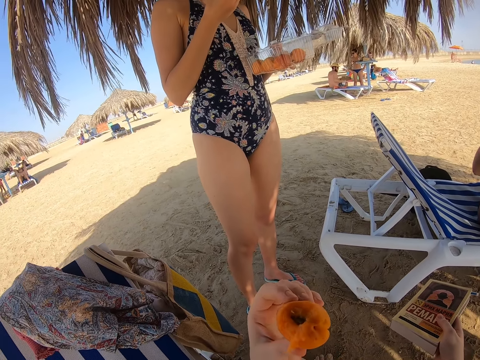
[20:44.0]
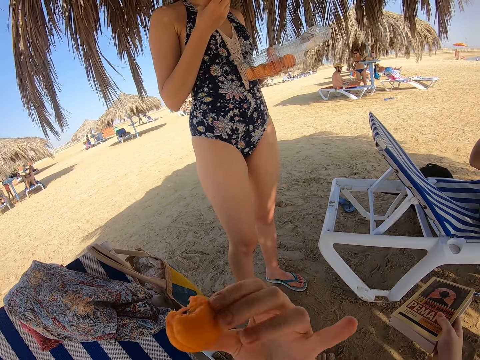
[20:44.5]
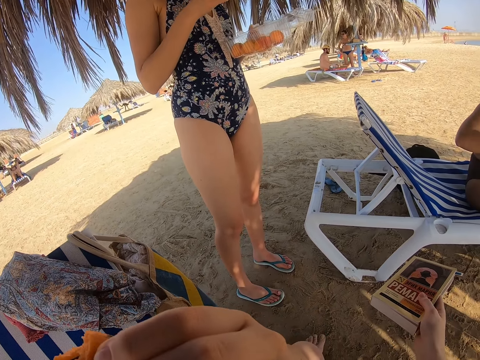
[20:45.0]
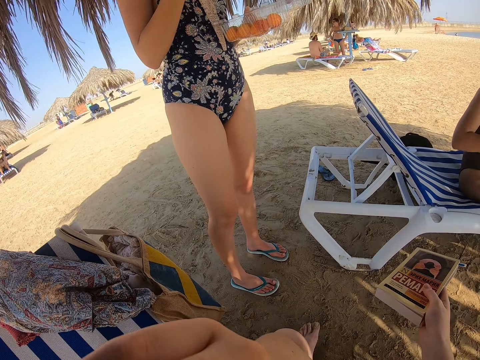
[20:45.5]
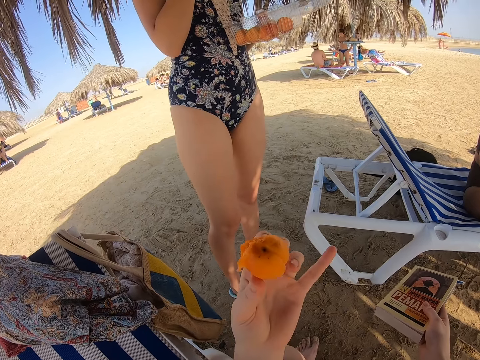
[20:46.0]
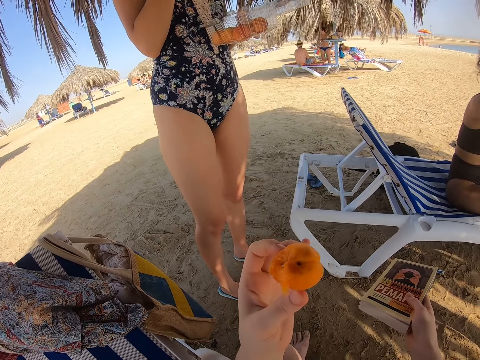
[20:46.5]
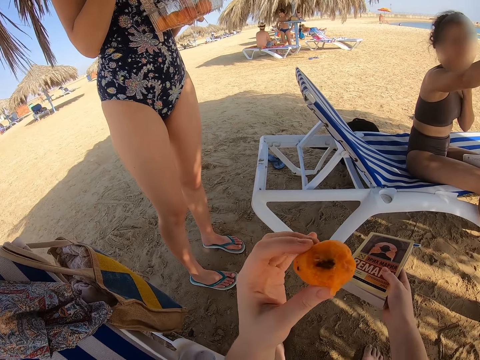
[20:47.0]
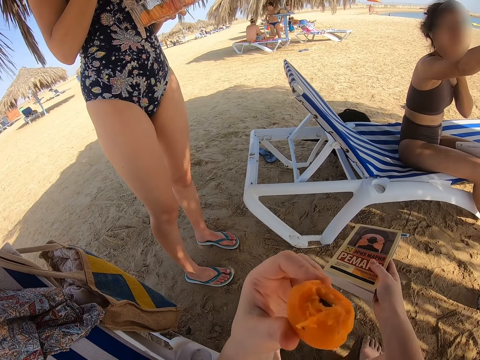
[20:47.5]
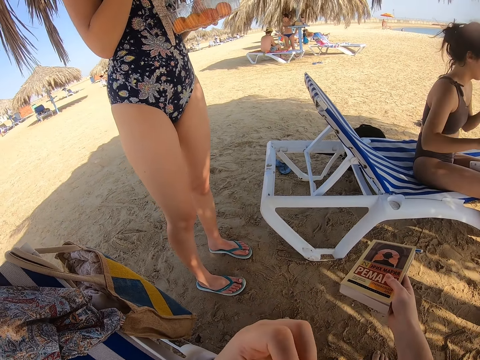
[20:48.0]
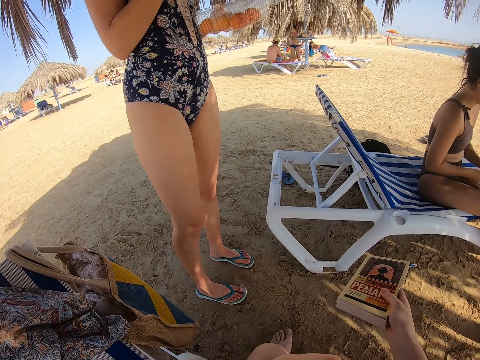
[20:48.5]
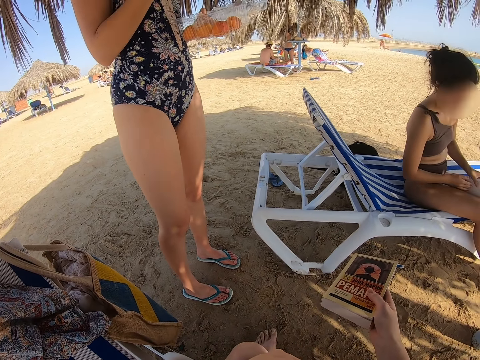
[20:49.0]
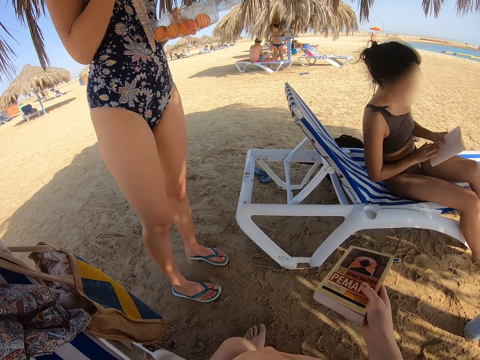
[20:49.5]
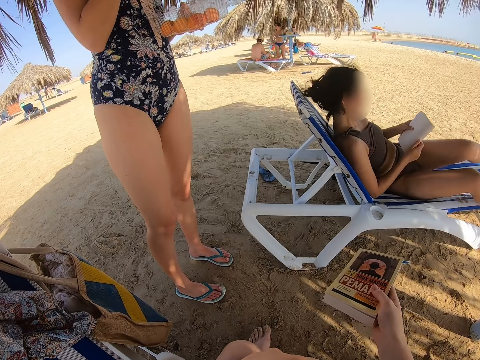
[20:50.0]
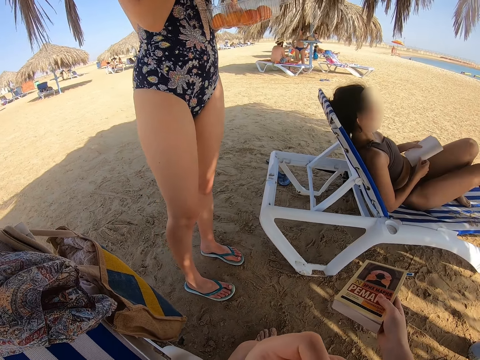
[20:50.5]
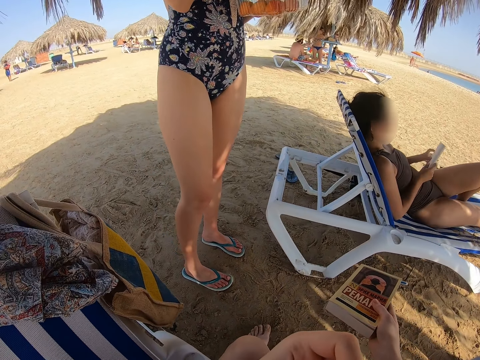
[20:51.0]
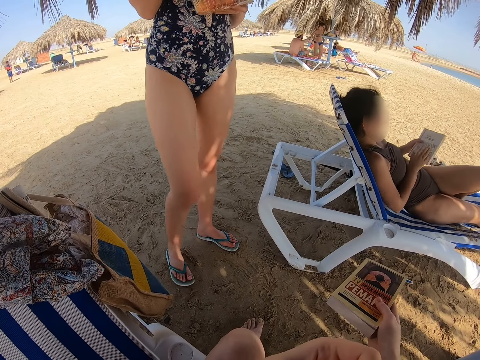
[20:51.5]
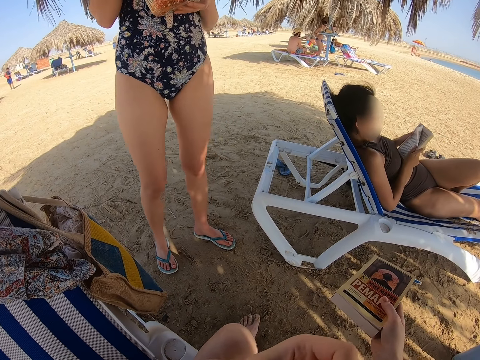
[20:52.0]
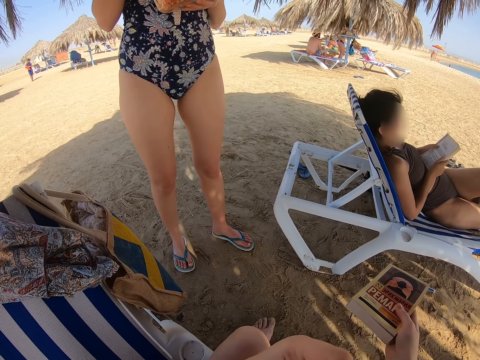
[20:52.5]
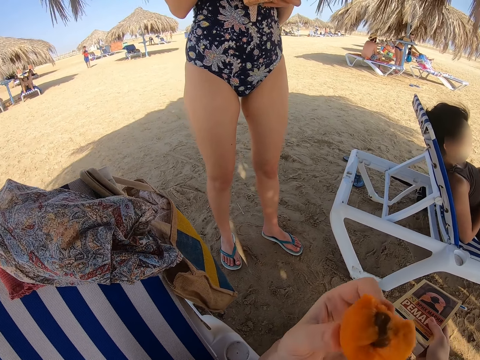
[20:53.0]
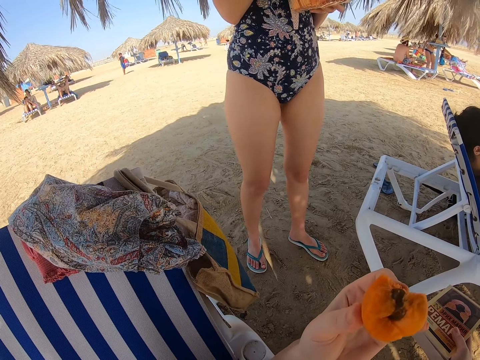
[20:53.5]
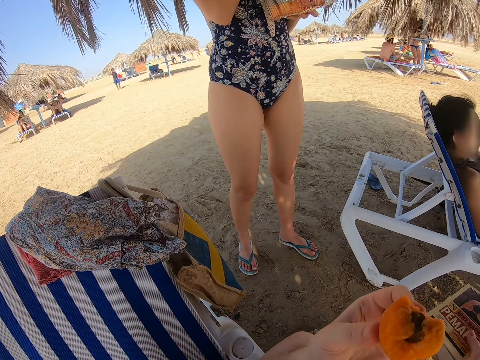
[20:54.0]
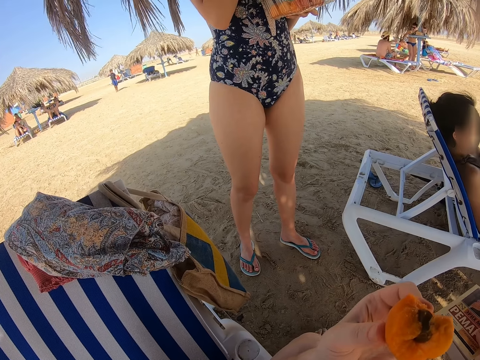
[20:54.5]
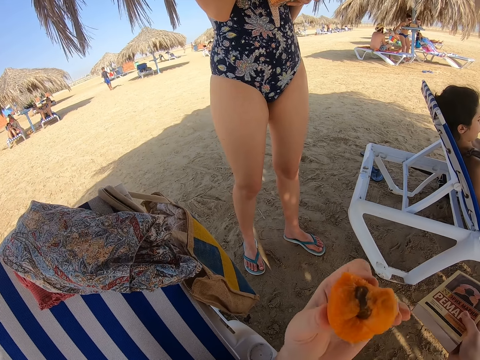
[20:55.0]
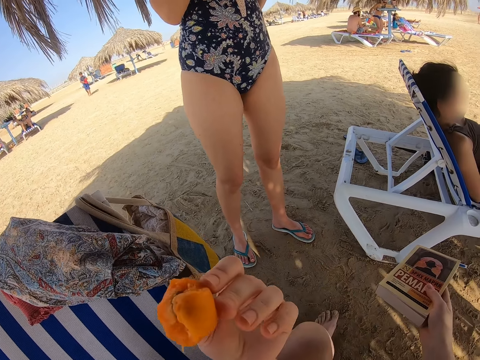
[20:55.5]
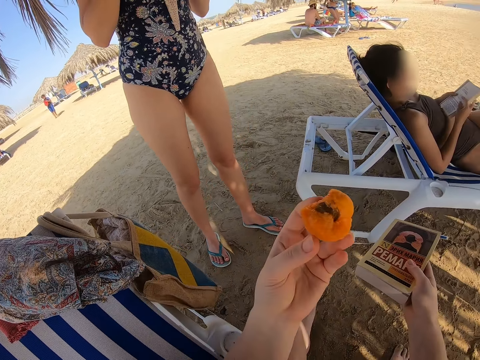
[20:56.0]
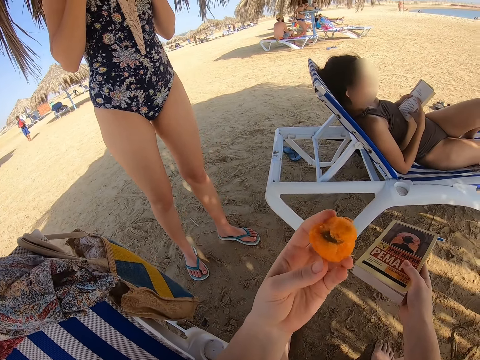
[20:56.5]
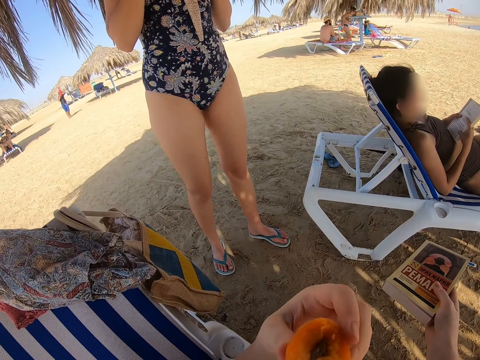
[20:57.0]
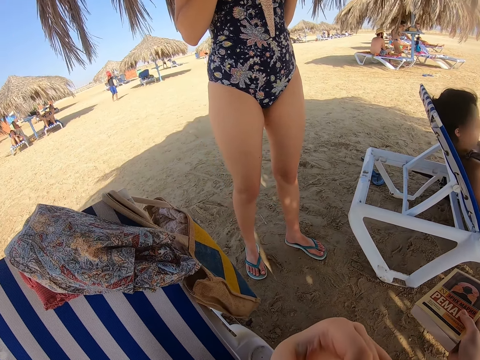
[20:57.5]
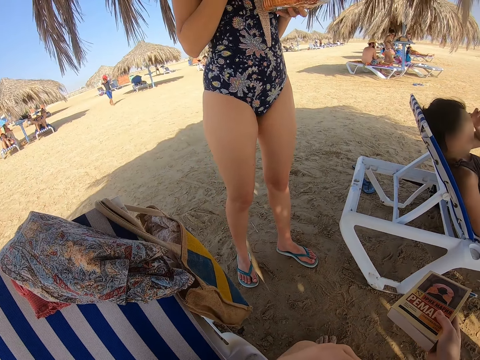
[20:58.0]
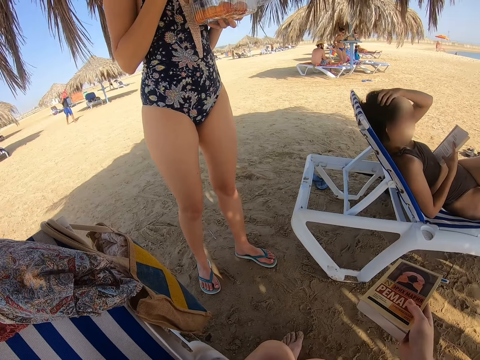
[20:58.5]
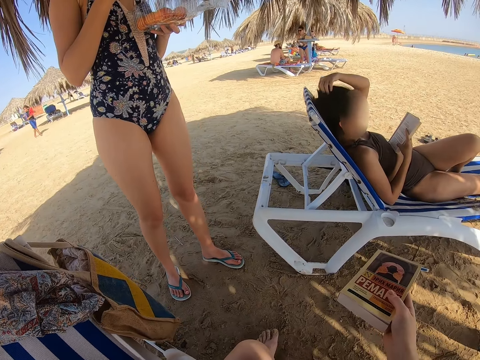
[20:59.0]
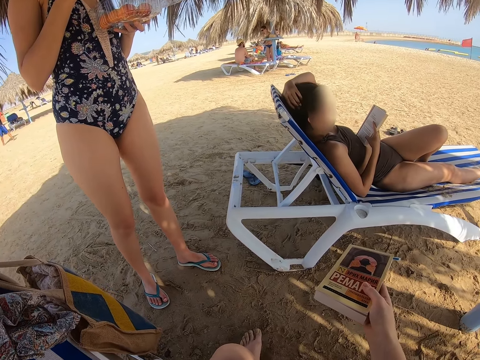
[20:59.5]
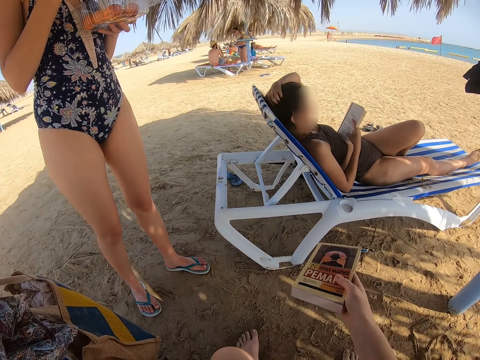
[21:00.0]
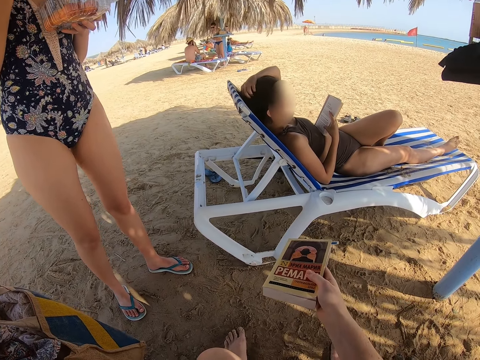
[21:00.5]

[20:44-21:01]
The camera wearer holds the fruit on the hand. They touch the mouth. They eat the plums. A lady picks up the book. The camera wearer bites the fruit. The lady adjusts the sitting position. The lady turns the book. The lady reads the book. The camera wearer withdraws the fruit from the mouth. They stare at another lady. They eat the plums. They bite the fruit. The first lady scratches the head.

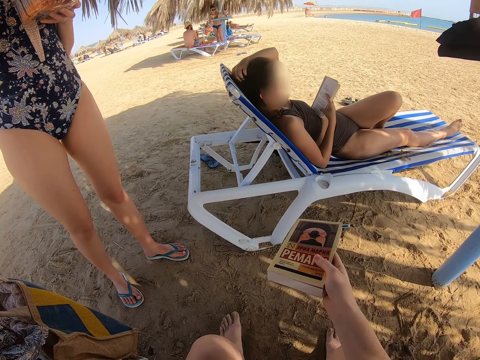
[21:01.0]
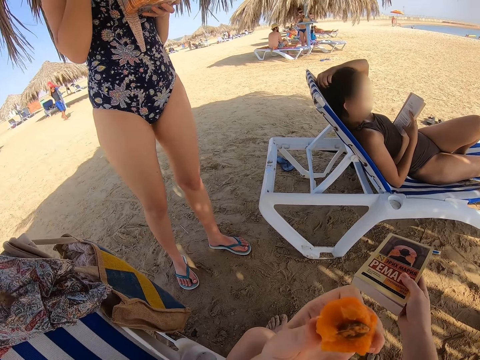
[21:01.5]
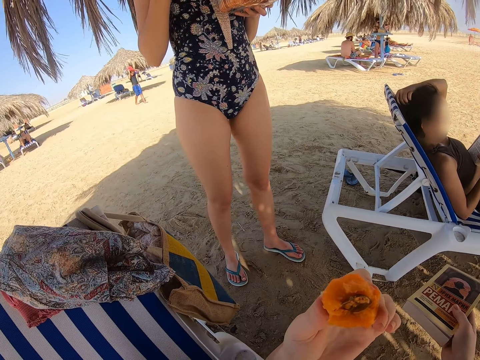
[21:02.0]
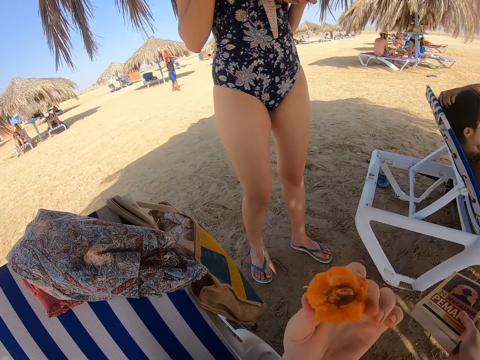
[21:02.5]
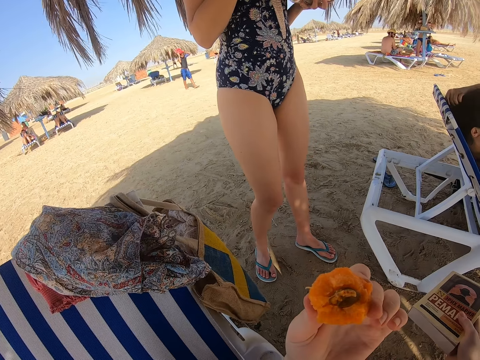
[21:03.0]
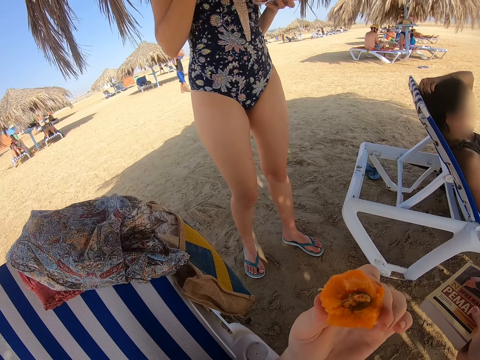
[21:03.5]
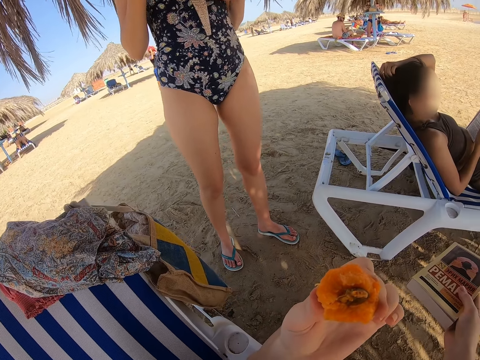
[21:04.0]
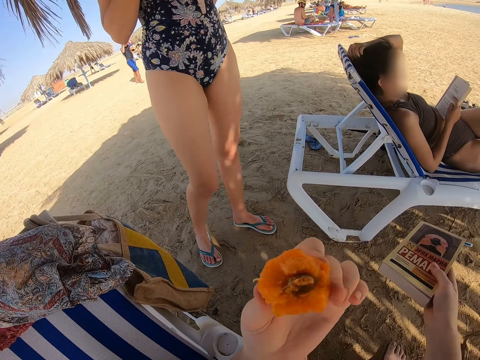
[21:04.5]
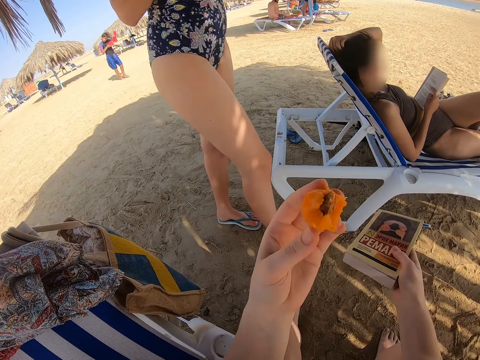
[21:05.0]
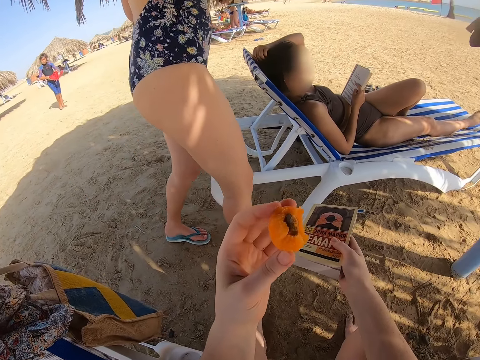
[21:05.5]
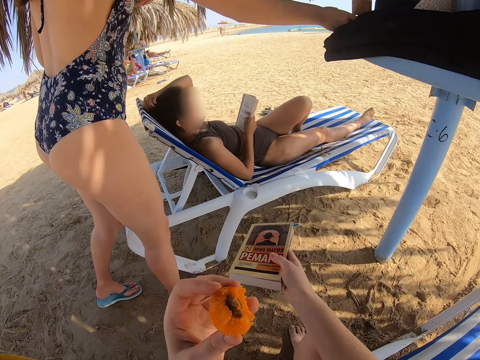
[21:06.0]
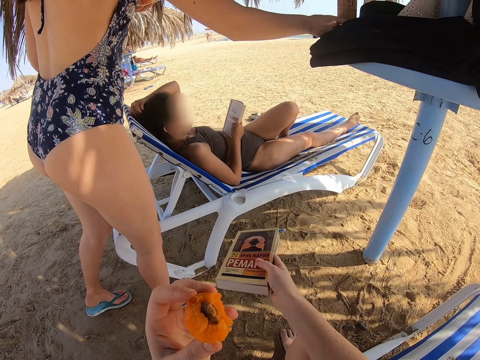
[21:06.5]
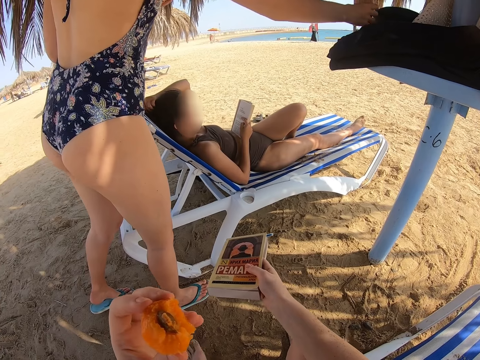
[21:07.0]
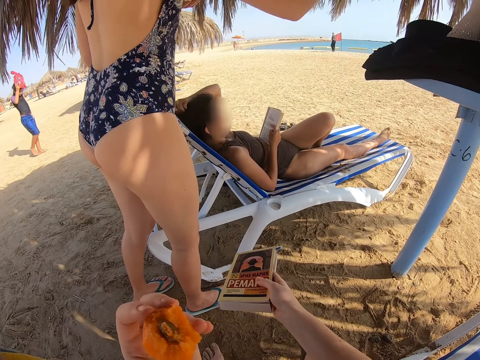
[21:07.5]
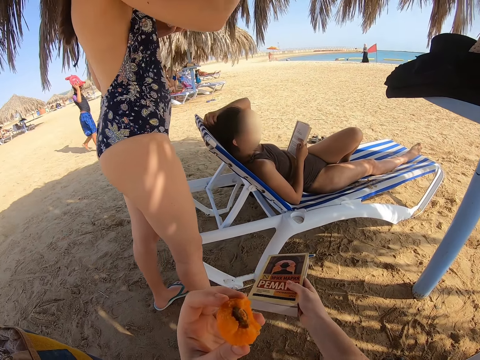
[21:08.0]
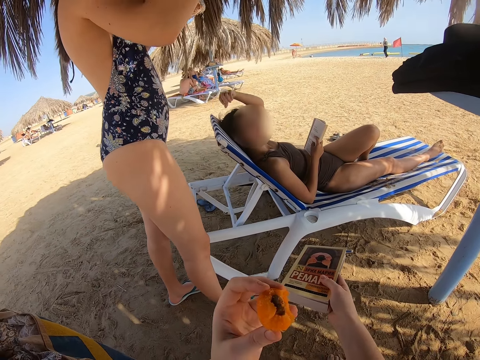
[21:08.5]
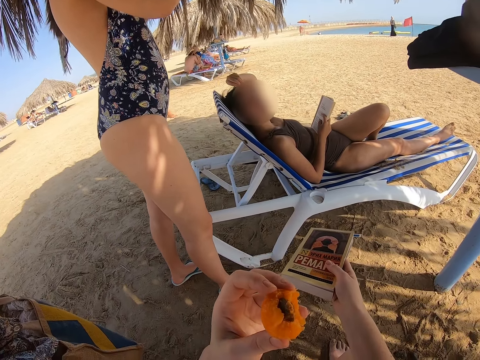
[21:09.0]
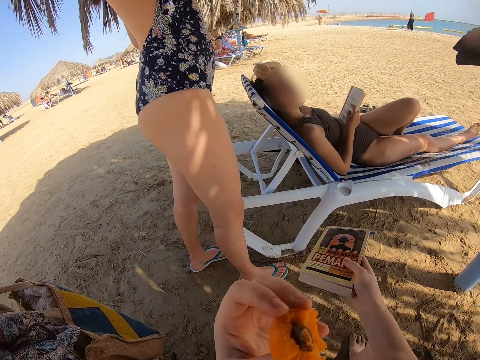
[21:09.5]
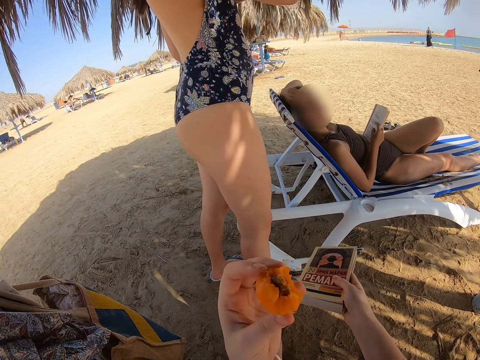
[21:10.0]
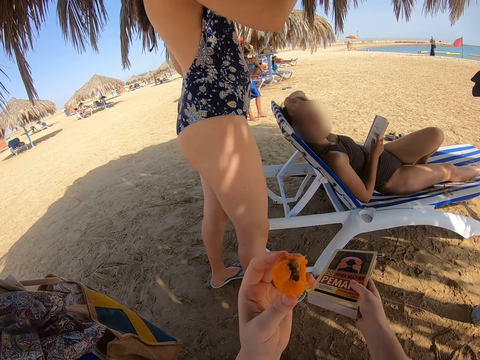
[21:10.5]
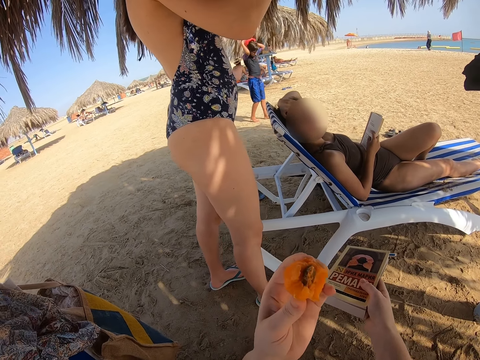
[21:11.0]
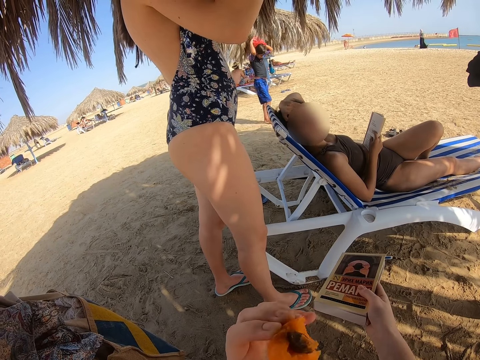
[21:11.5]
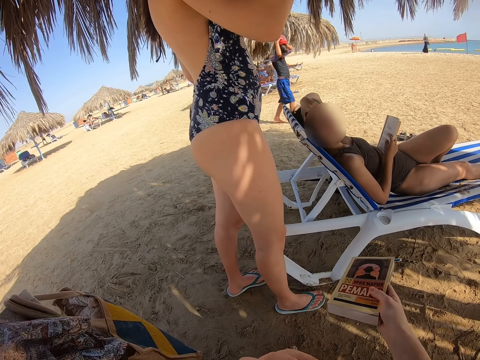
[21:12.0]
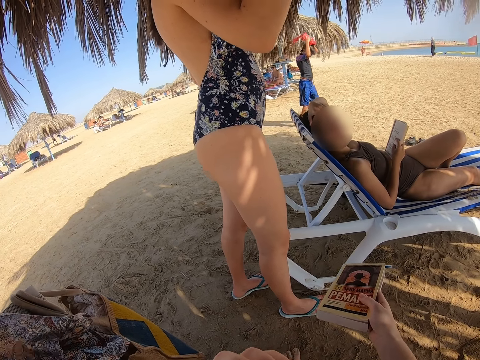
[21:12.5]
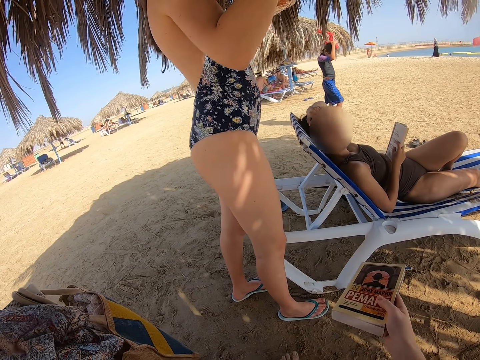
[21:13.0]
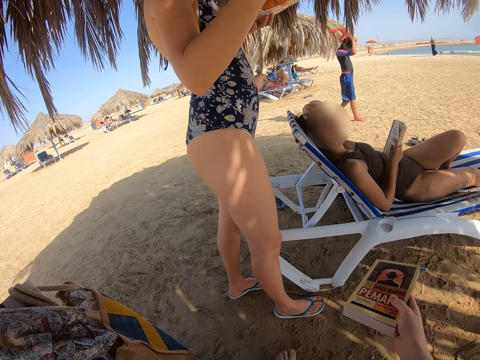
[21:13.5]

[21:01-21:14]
The camera wearer withdraws the fruit from the mouth. A lady walks towards the table. The lady places the seed on the table. The lady picks up the water bottle. Another lady stares at the first lady. The other lady scratches the head. The camera wearer eats the plums. They bite the fruit.
